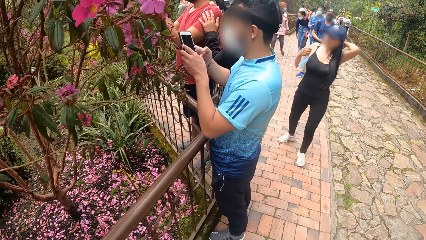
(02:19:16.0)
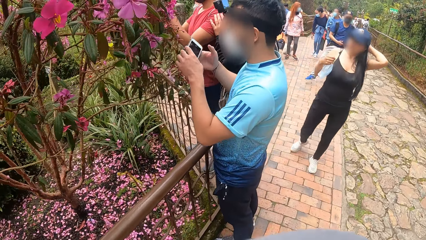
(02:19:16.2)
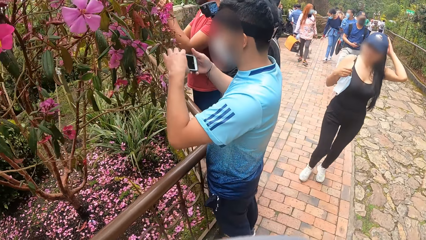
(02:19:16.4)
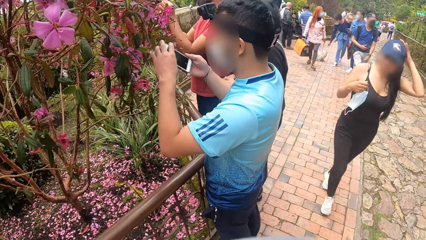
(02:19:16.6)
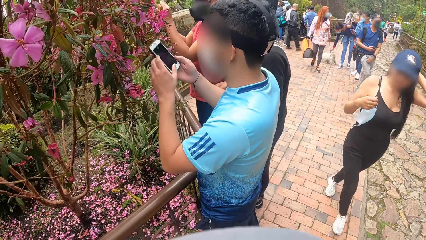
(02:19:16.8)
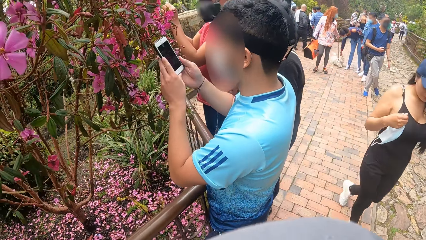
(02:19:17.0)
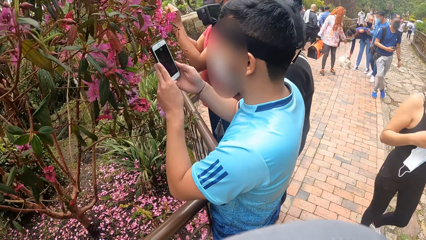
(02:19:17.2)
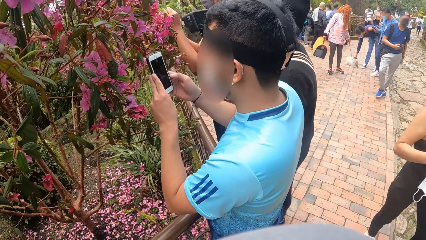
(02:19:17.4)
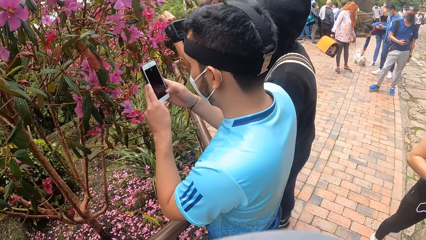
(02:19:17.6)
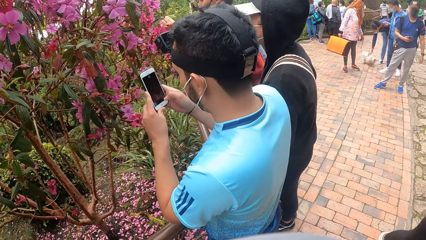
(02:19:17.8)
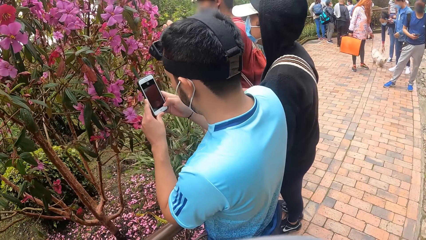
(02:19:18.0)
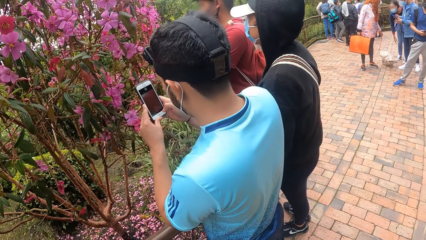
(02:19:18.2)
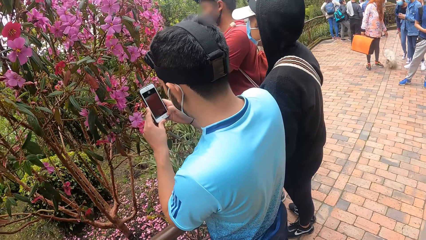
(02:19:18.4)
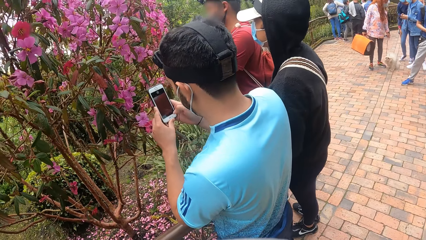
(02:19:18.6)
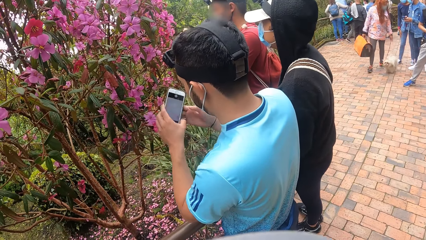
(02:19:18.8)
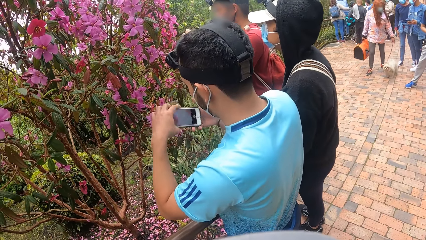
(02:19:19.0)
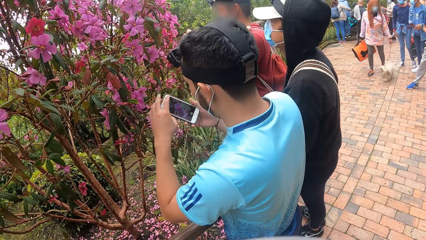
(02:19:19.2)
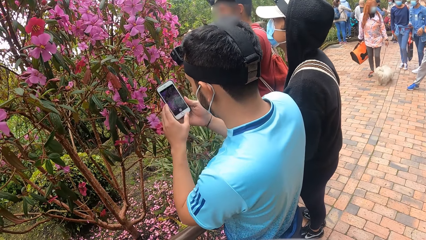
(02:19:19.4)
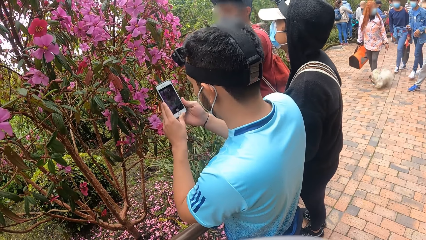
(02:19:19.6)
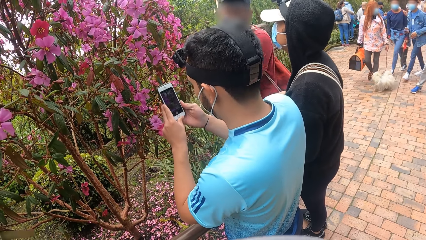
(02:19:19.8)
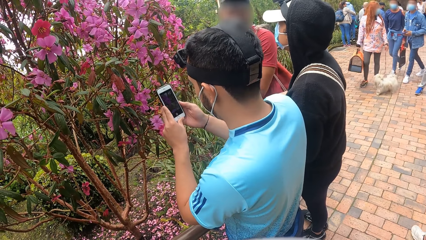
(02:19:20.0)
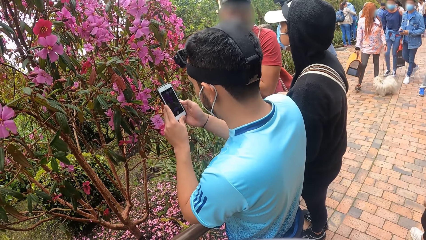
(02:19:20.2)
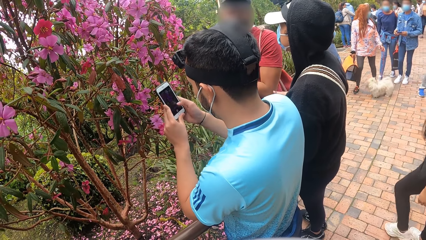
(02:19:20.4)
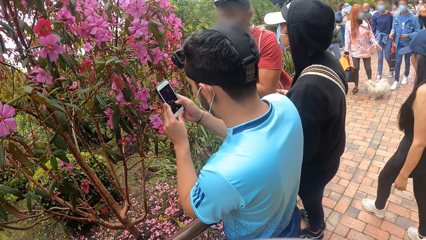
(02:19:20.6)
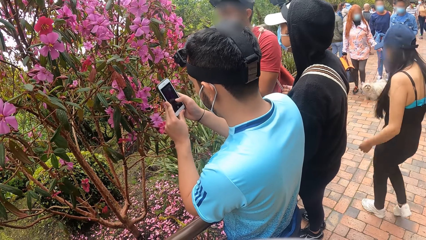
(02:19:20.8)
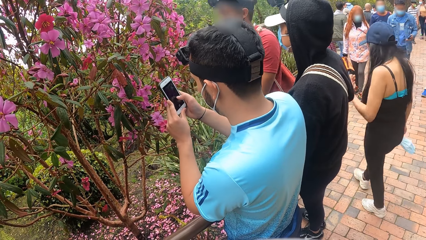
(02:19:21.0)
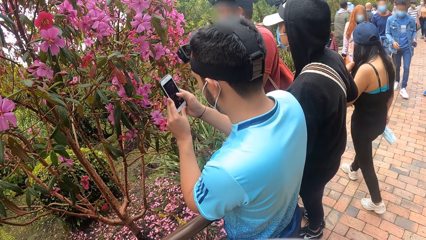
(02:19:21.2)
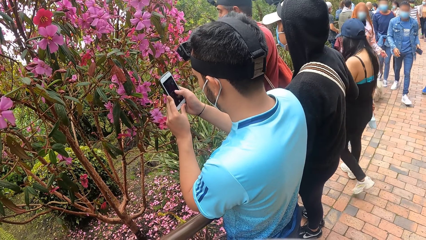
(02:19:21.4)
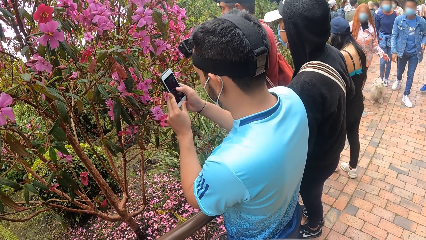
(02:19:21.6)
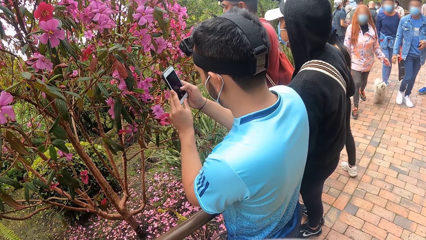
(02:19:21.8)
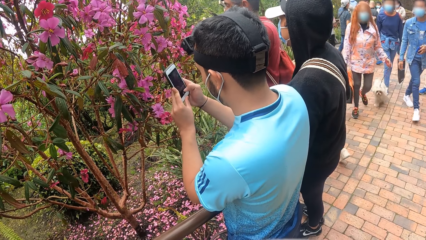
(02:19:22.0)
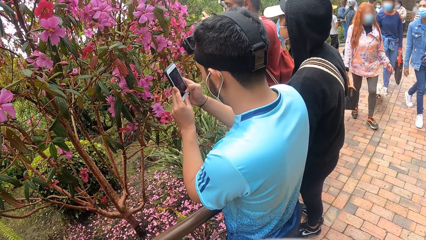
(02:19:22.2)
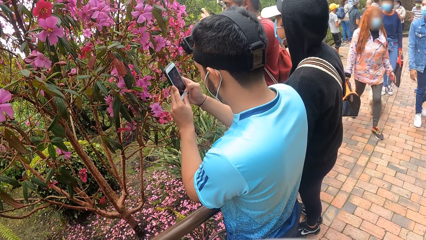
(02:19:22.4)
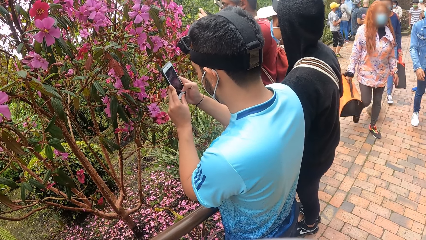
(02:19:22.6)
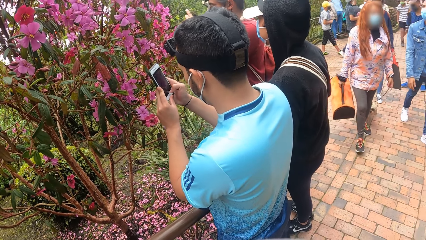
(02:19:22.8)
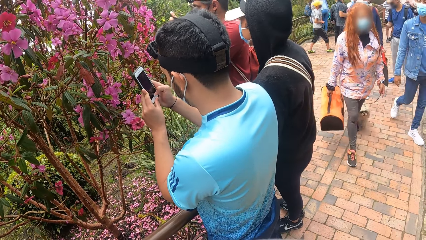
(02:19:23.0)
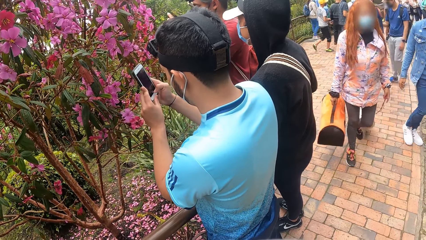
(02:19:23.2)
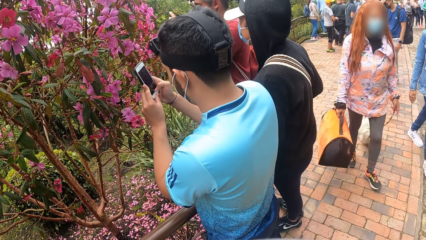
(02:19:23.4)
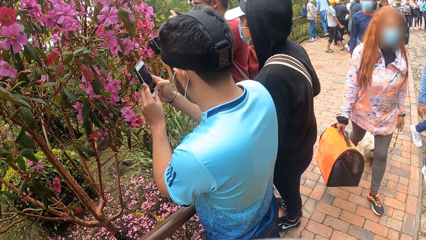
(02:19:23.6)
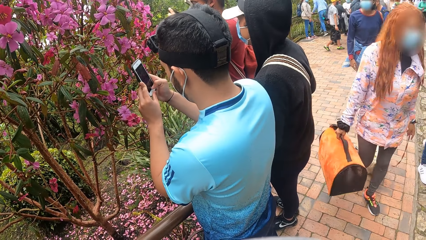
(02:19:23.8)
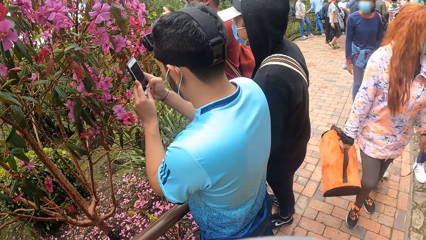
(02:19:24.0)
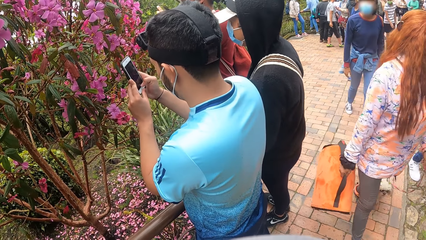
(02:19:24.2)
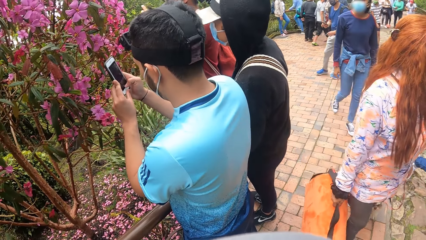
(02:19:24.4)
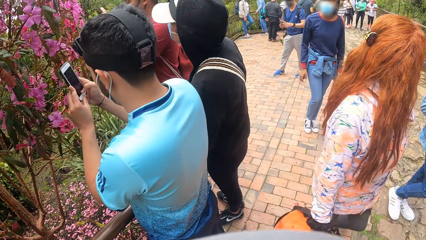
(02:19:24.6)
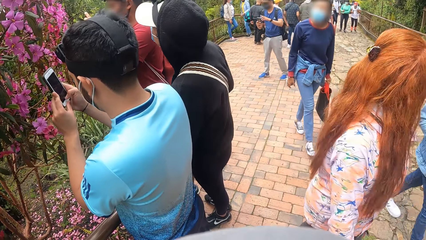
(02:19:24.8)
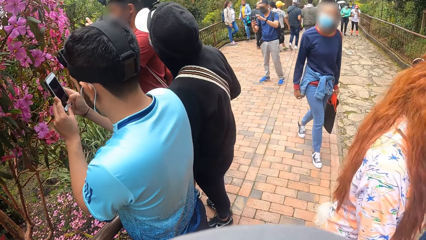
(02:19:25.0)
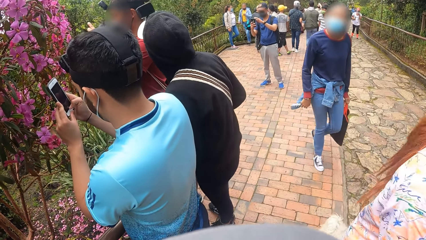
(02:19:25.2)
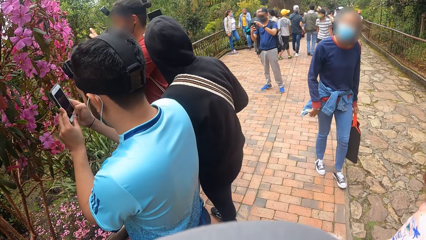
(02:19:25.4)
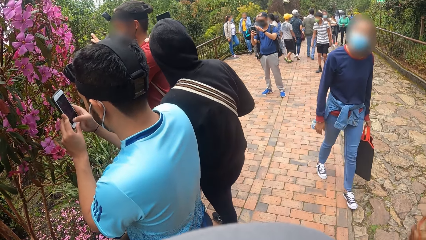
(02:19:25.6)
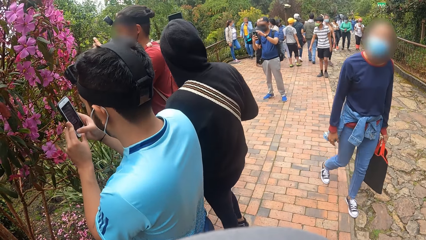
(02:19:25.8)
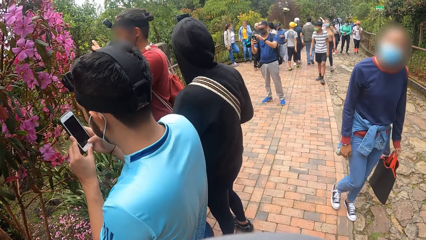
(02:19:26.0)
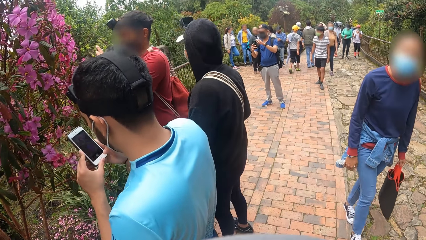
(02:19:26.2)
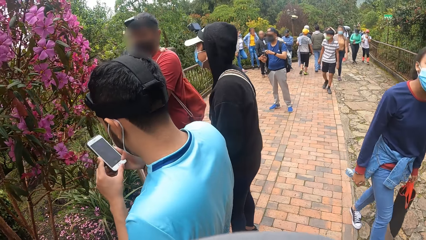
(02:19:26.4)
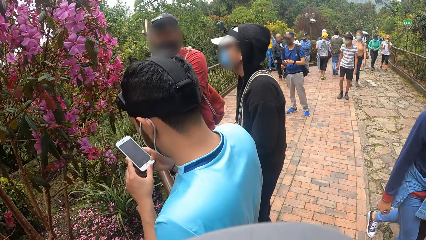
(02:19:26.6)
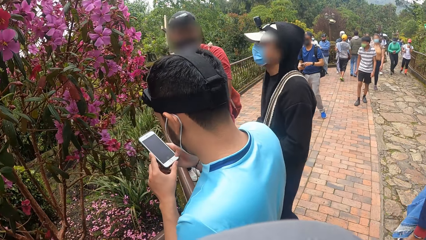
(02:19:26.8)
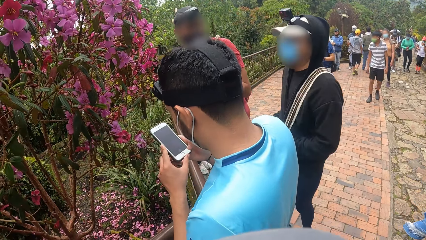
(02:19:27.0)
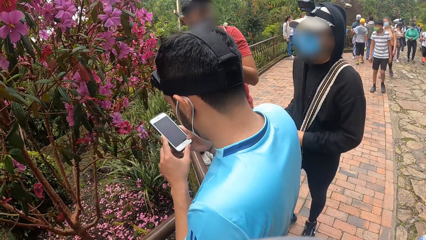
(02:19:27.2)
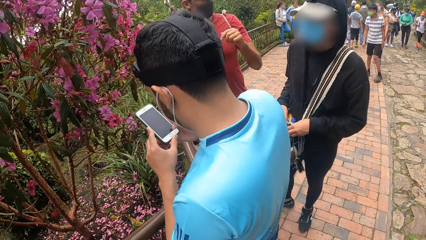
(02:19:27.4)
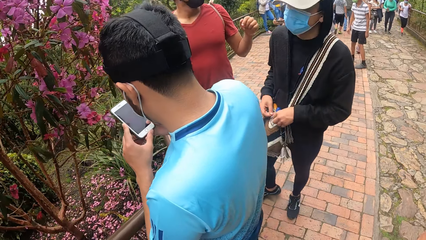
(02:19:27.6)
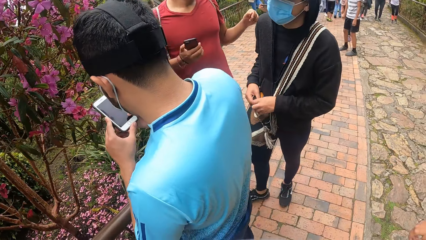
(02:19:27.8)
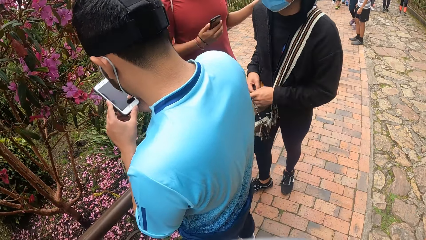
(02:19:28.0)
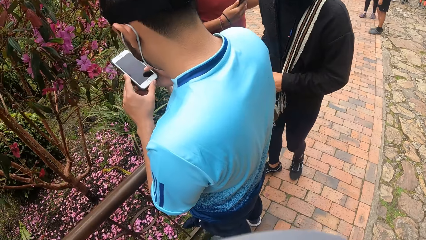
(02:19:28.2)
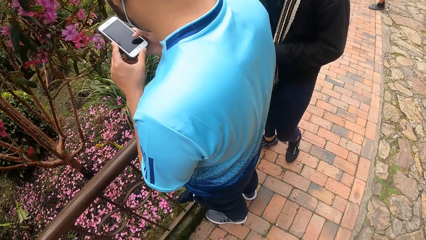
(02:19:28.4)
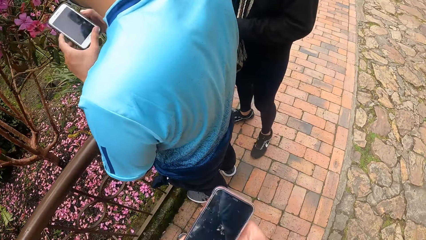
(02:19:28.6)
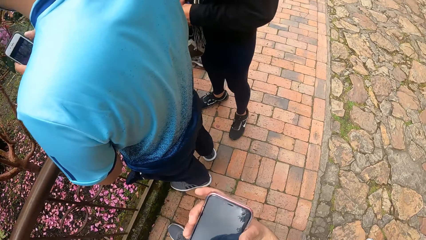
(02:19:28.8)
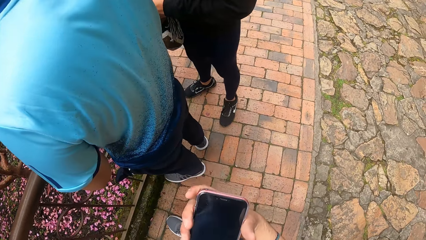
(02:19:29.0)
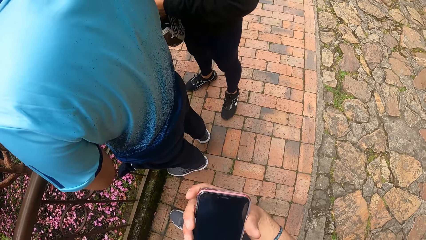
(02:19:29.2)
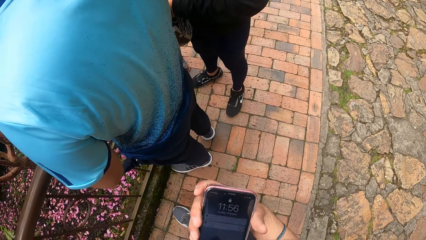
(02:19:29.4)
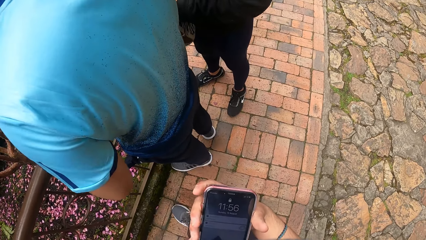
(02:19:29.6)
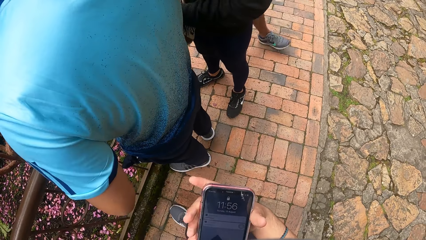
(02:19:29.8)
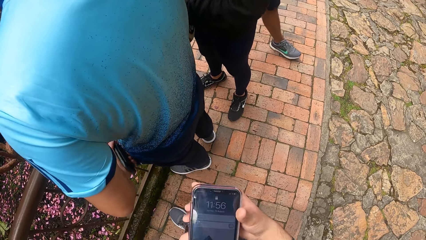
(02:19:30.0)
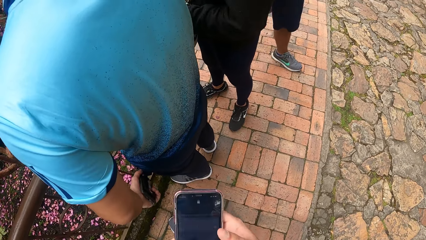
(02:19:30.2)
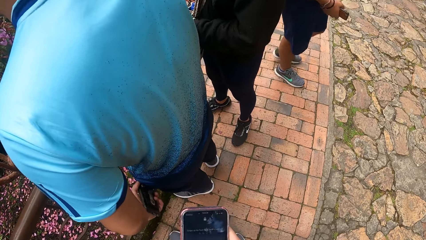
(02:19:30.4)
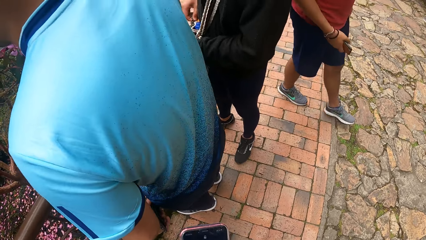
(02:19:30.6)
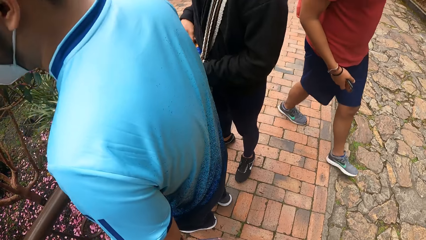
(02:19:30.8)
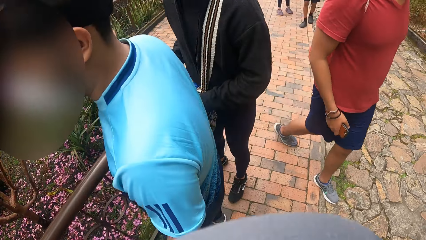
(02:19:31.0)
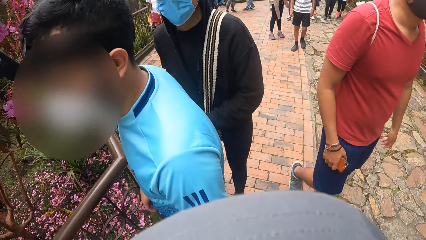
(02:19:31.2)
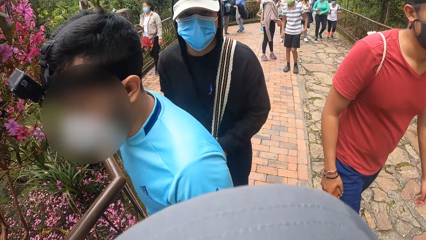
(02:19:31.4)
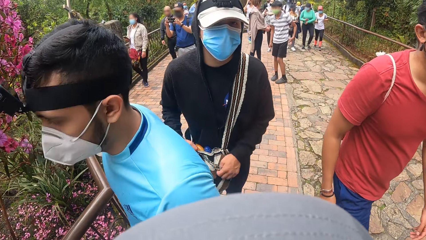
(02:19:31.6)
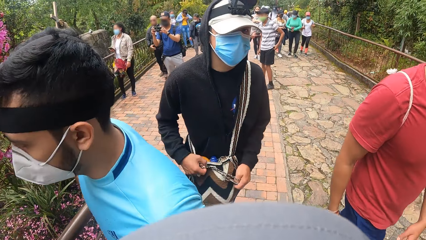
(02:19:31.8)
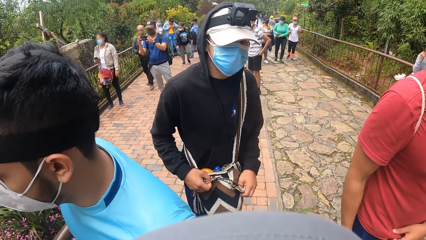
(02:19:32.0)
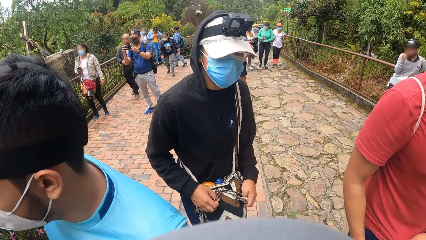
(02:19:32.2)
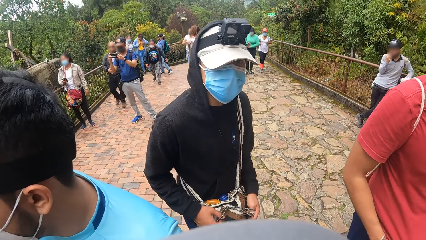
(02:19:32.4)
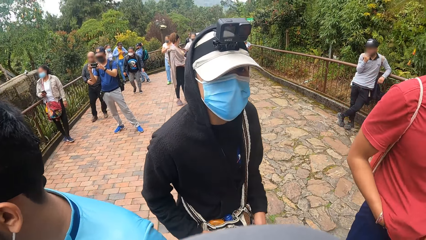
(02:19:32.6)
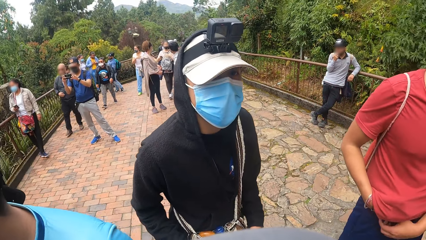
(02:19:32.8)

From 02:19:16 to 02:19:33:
A second man places his left hand on the shoulder of a third man. The first man rotates the phone in his hands. The first man takes a photo of the tourist area with the phone in his hands. The first man examines the phone in his hands. The camera wearer operates a phone with his left hand.
